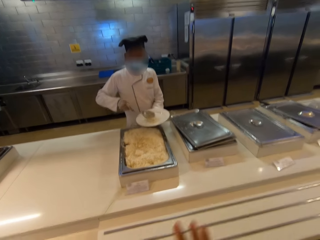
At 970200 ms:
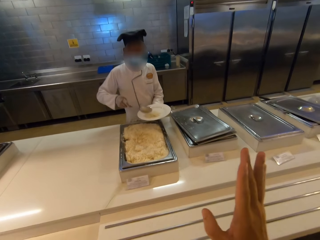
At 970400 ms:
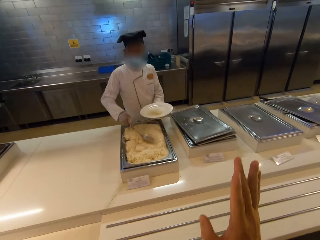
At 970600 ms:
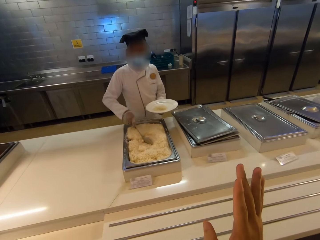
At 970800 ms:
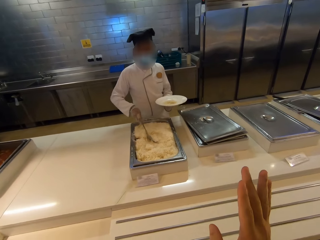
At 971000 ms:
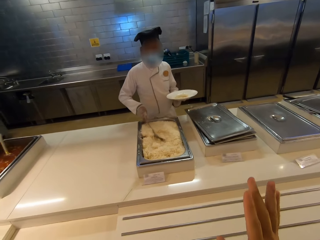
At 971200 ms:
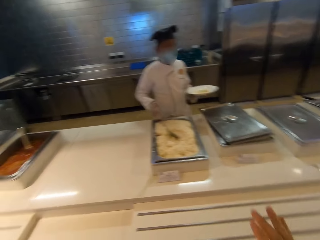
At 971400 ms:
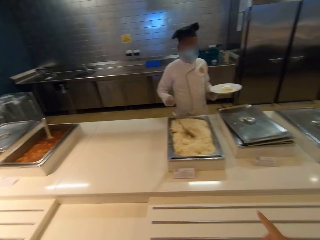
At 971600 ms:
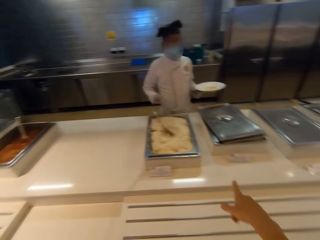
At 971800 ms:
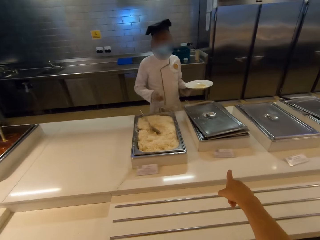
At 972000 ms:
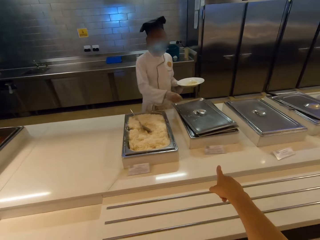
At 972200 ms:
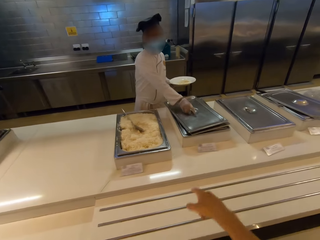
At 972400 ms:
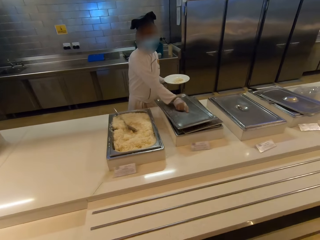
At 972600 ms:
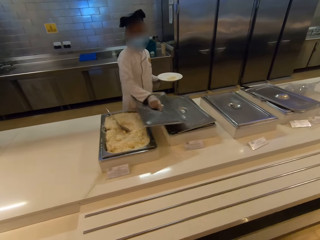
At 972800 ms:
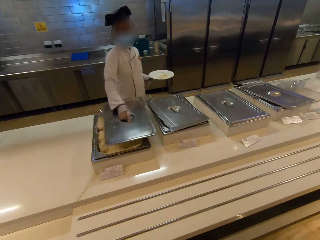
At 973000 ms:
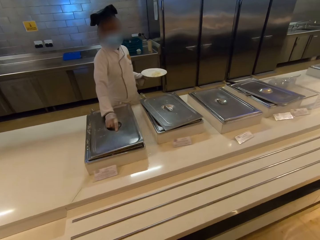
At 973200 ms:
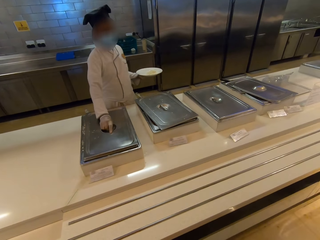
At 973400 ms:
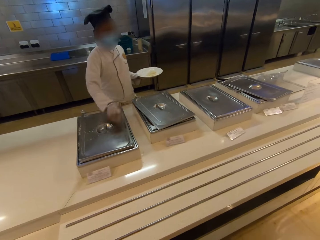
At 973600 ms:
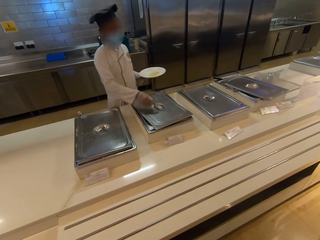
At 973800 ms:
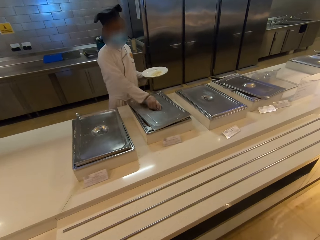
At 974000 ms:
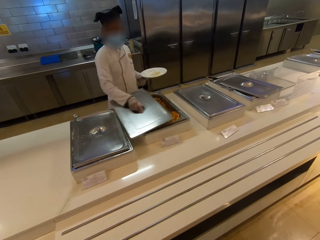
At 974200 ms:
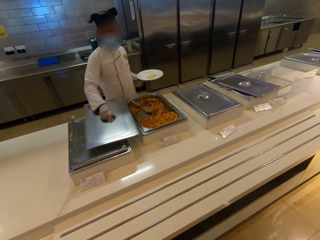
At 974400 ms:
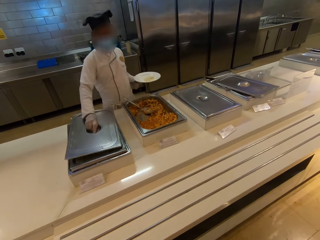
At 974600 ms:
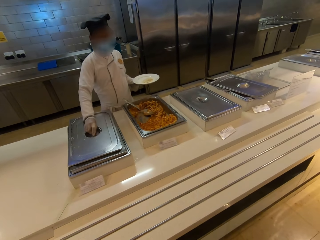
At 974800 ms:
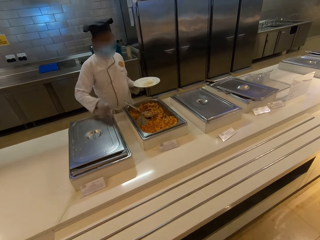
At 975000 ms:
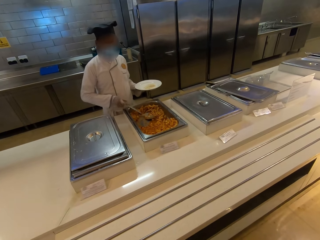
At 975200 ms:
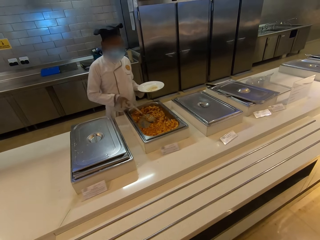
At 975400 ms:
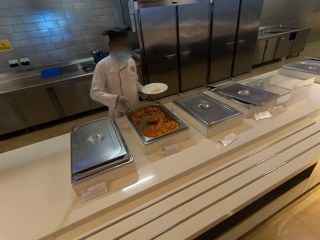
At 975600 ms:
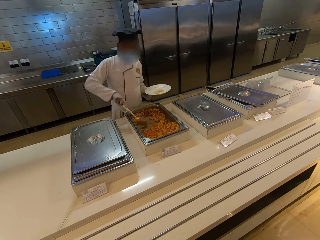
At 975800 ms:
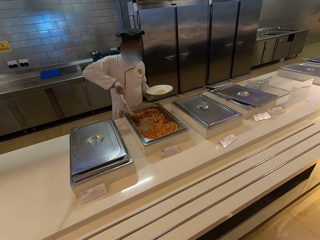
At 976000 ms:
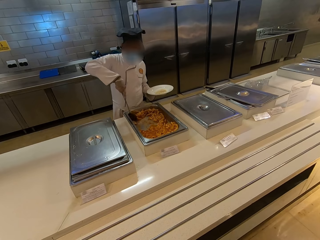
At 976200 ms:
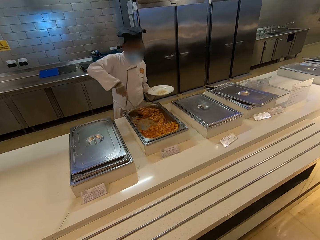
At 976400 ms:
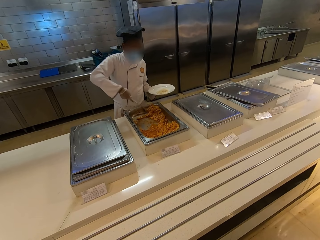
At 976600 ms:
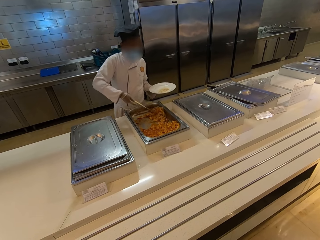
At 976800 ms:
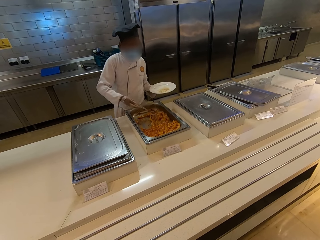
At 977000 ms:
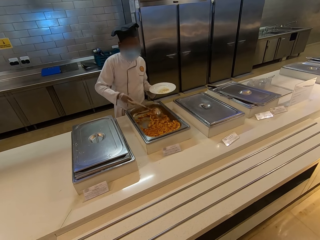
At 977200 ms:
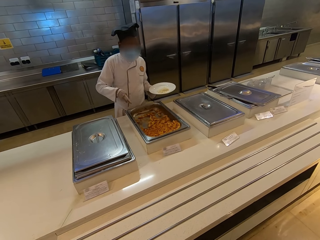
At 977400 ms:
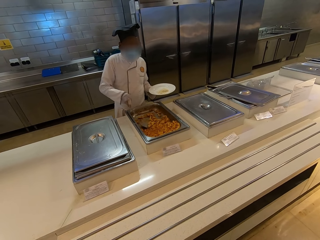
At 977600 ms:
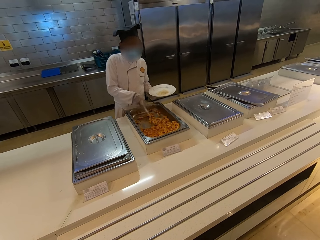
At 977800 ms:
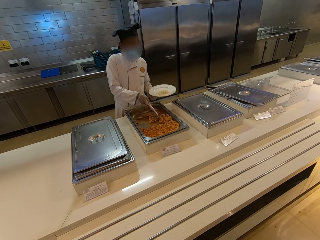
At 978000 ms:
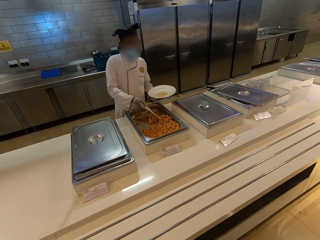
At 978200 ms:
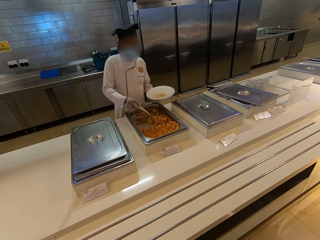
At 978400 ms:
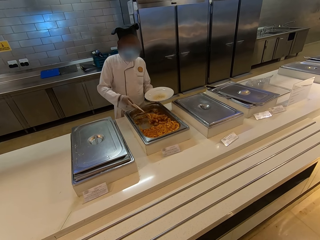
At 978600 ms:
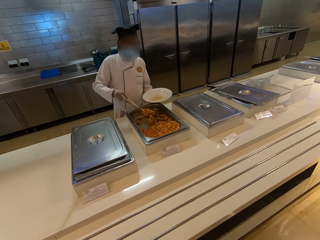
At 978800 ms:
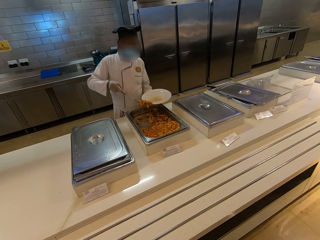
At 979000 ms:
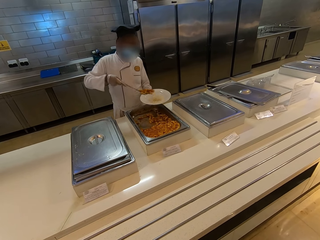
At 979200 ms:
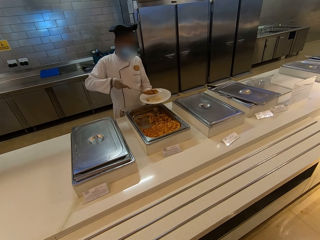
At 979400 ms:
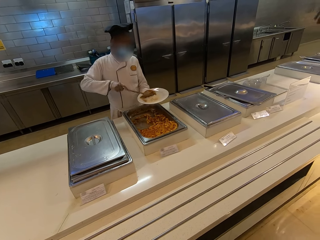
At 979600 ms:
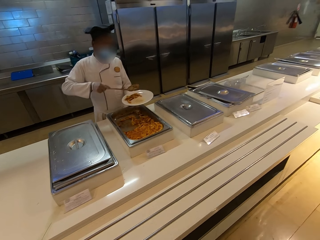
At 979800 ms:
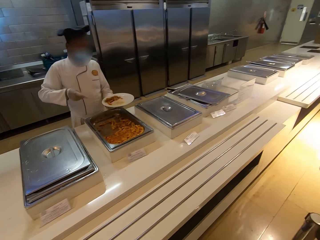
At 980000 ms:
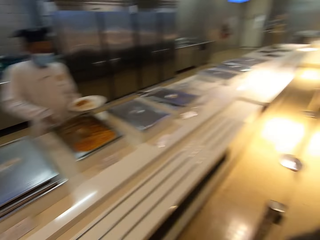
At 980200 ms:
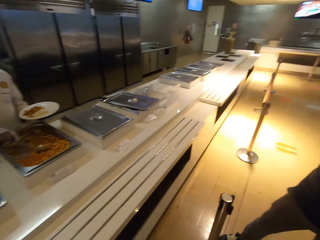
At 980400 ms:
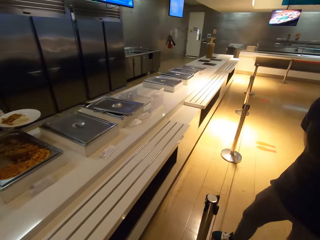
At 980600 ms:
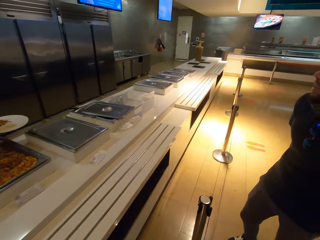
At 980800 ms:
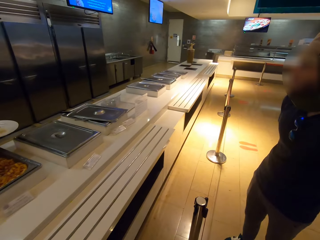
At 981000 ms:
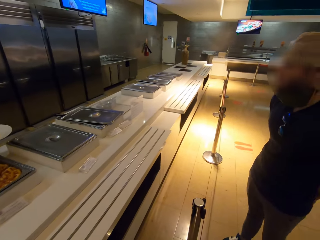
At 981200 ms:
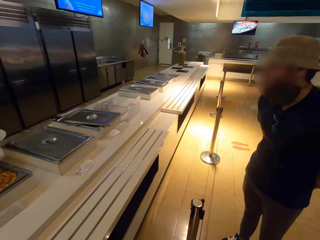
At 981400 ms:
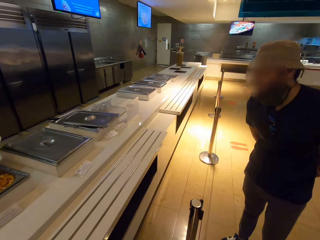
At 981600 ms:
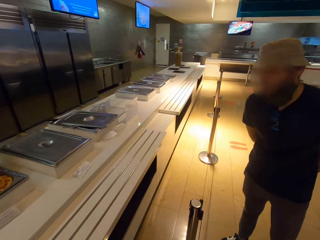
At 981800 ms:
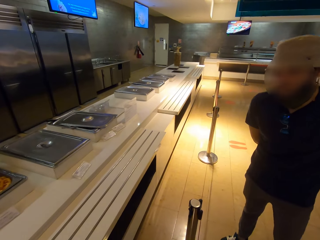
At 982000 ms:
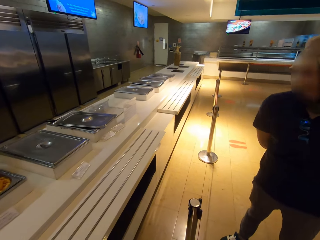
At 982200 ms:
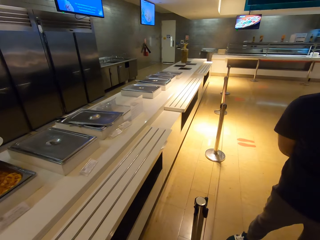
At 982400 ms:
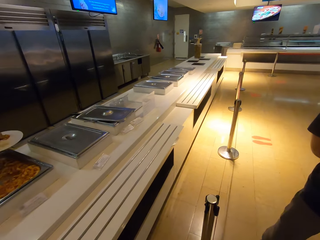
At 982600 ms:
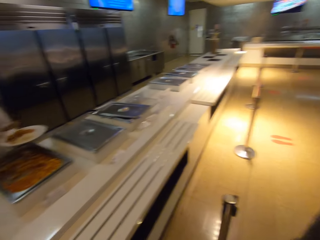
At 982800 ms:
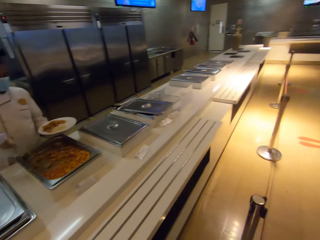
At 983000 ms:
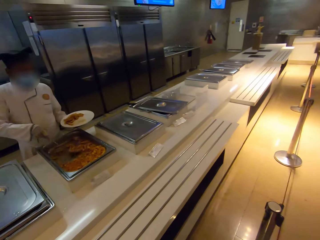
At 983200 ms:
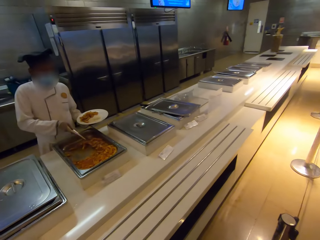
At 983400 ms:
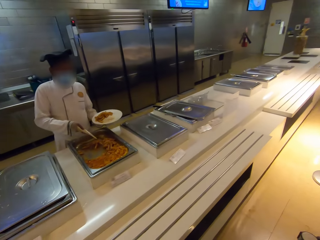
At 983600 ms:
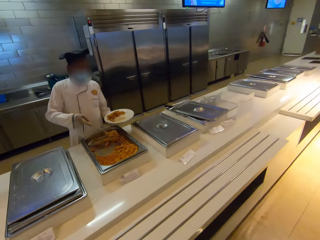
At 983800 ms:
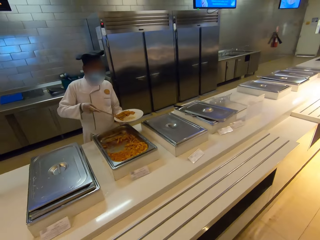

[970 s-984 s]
The camera wearer speaks with gestures. A chef closes the buffet tray. The chef opens a buffet tray with pasta. The chef serves the pasta. The camera wearer looks at a man.

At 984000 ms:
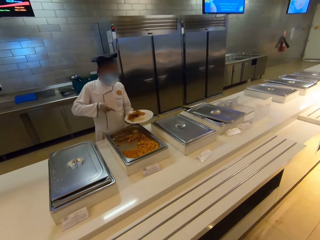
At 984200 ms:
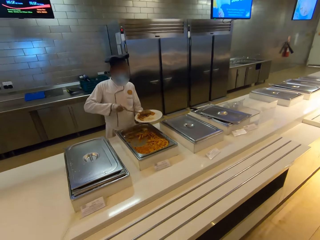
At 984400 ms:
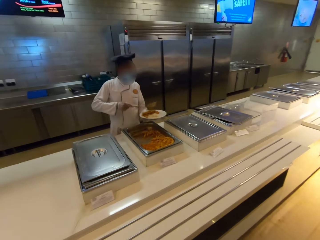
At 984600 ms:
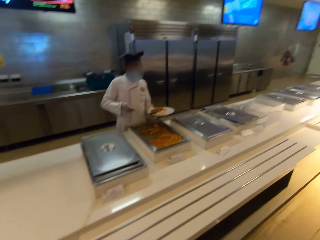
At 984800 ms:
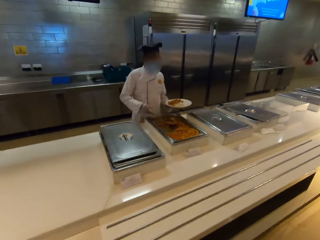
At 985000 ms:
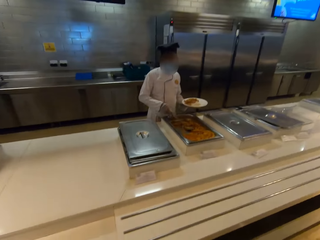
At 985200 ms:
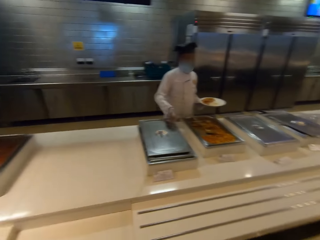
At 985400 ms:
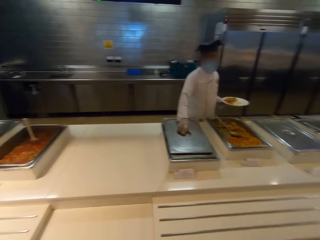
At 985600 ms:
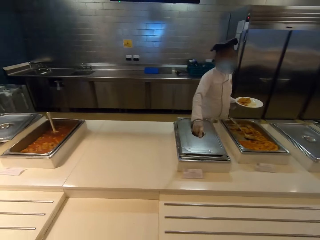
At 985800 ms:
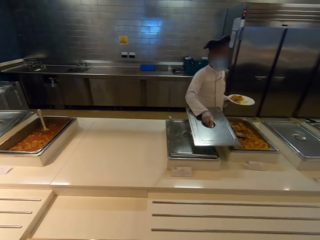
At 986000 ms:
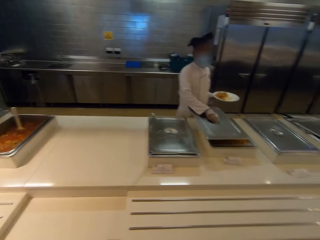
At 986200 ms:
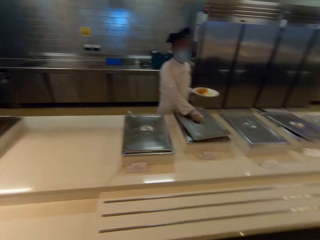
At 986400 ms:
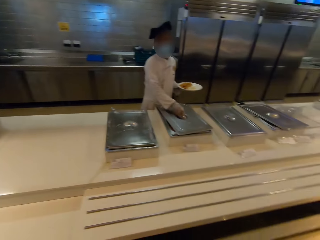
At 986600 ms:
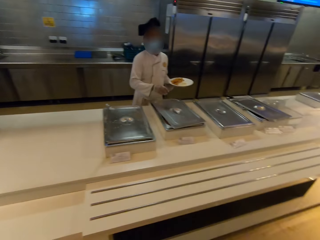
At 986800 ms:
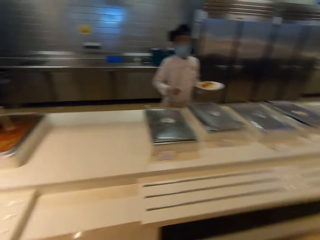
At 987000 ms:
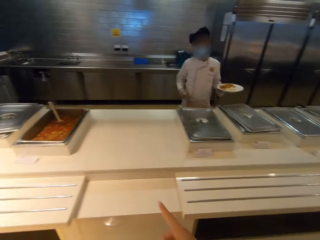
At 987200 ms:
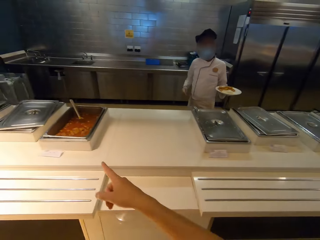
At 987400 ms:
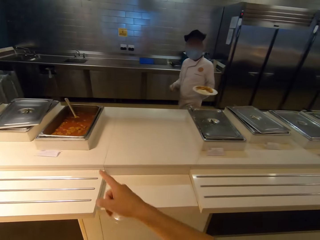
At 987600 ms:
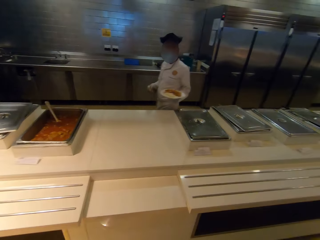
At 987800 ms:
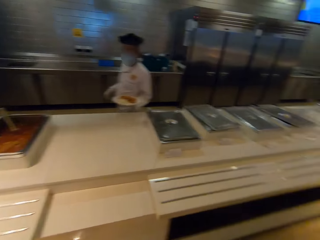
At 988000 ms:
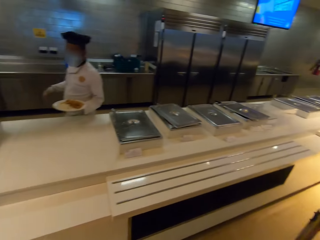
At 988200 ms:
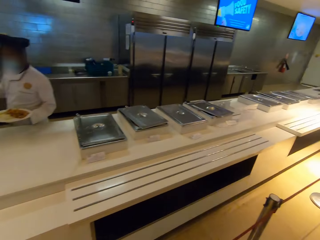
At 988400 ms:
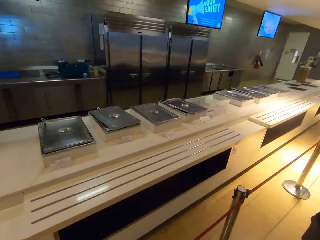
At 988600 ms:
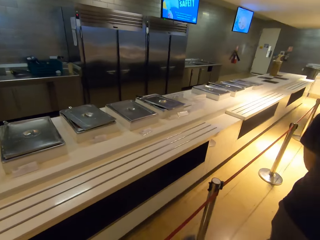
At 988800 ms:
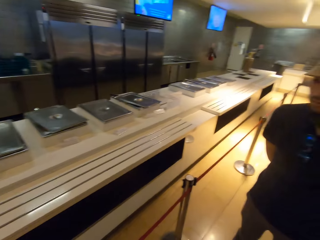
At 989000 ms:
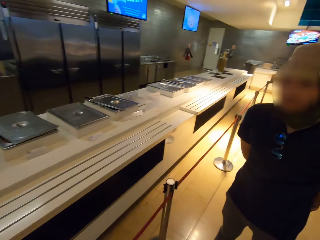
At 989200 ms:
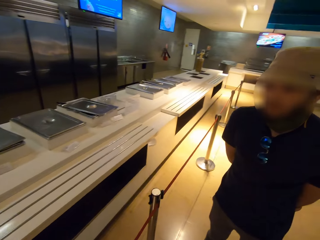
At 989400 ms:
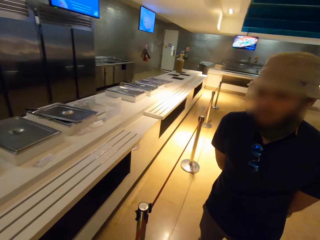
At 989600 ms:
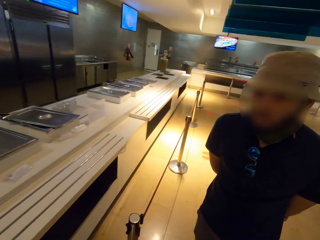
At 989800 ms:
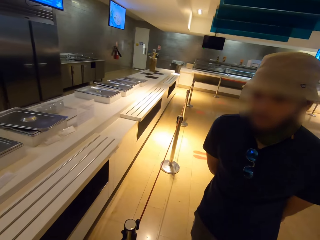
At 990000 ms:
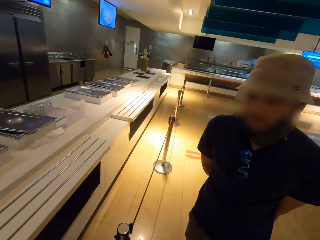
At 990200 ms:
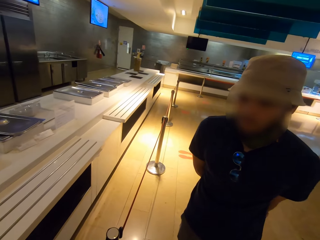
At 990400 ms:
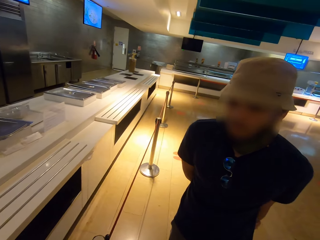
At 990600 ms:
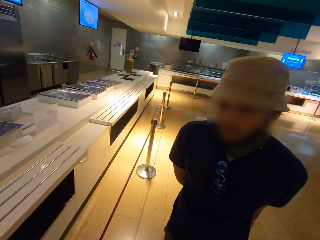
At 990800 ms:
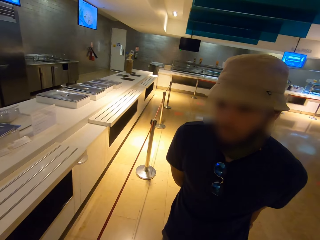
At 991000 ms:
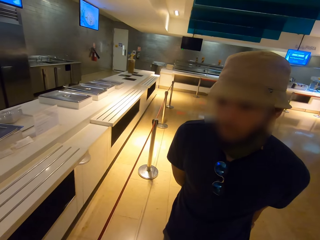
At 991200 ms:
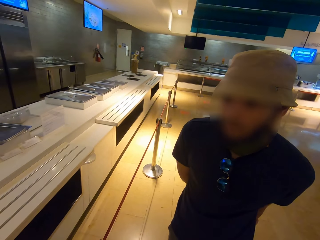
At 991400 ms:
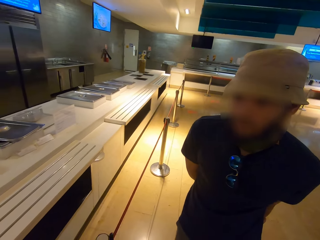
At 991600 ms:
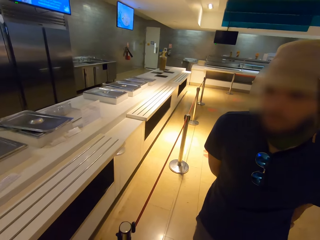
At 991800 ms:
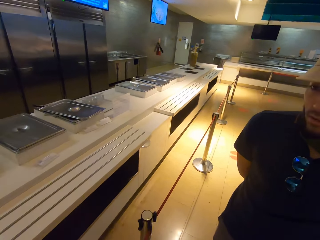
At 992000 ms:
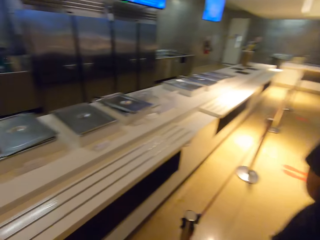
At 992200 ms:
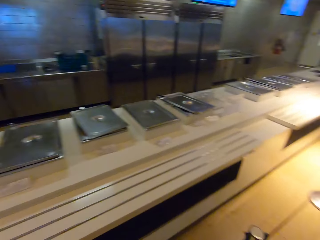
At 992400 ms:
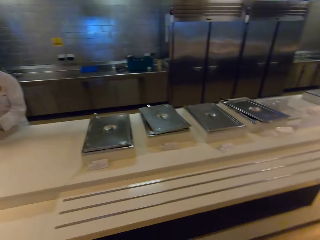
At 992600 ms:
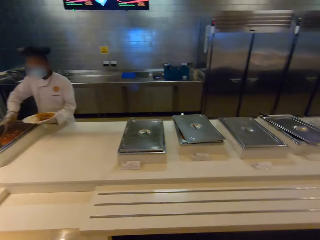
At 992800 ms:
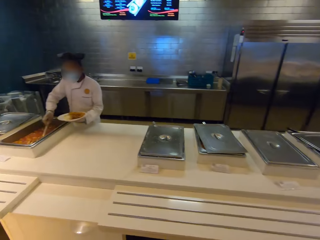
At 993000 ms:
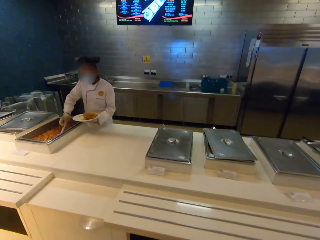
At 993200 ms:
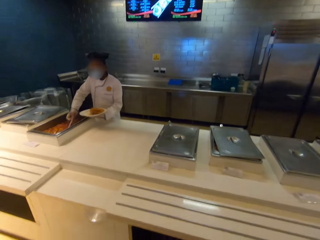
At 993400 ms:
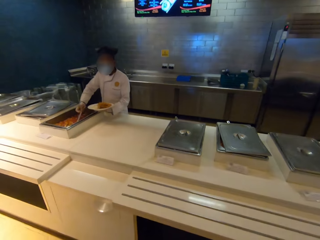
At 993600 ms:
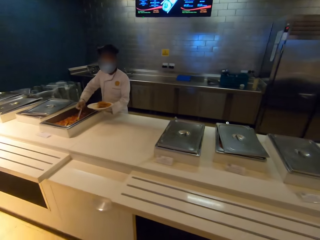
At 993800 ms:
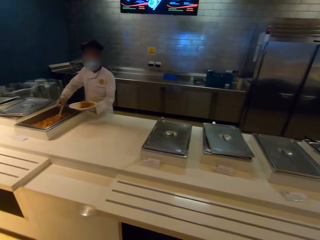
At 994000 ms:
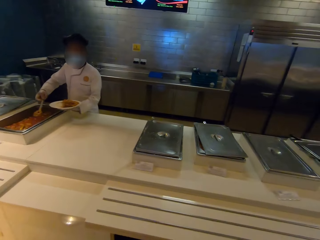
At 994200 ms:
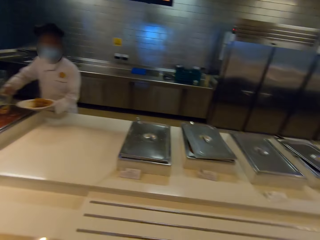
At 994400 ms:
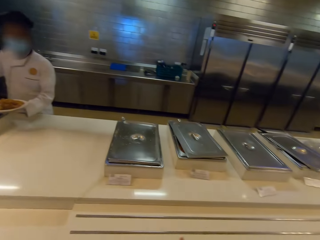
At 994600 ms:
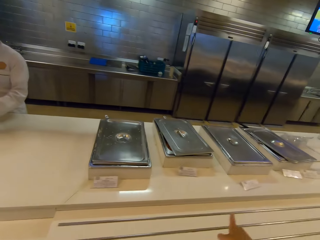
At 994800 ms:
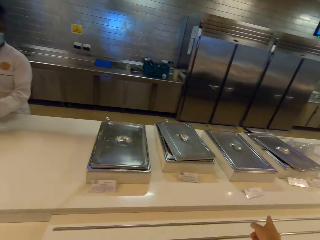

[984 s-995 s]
A chef closes the buffet tray. The camera wearer speaks with gestures. The chef walks. The camera wearer looks at a man. The chef serves meat stew.
